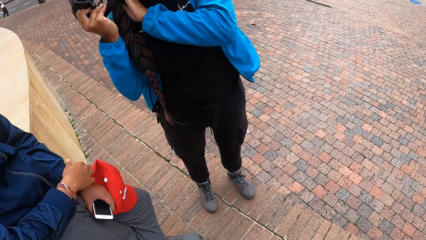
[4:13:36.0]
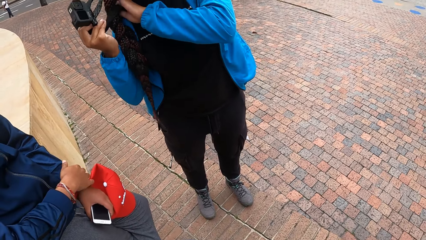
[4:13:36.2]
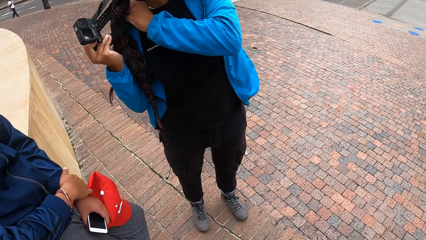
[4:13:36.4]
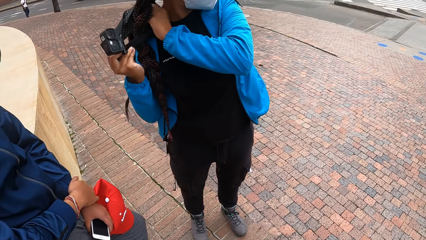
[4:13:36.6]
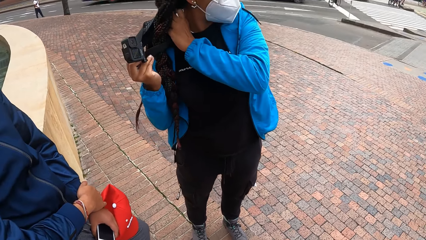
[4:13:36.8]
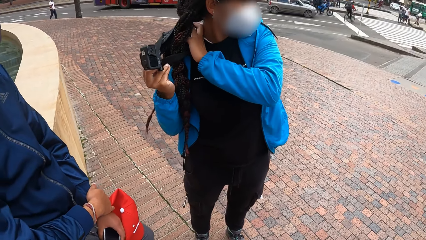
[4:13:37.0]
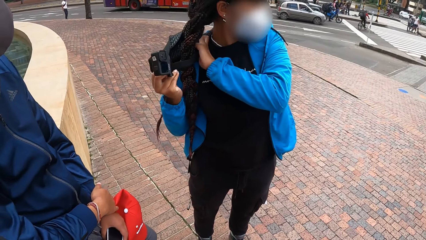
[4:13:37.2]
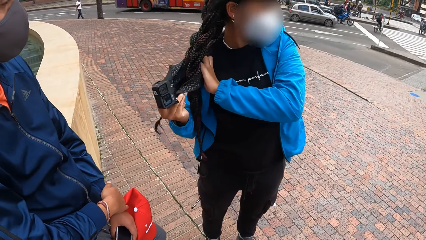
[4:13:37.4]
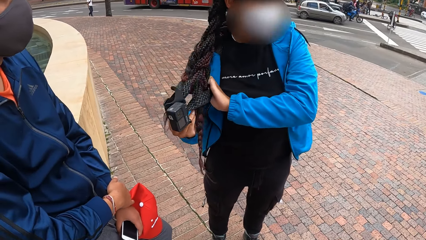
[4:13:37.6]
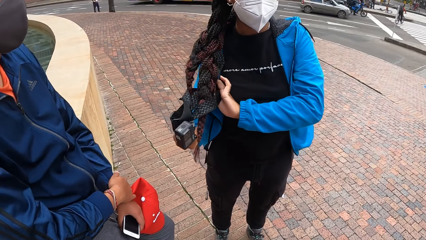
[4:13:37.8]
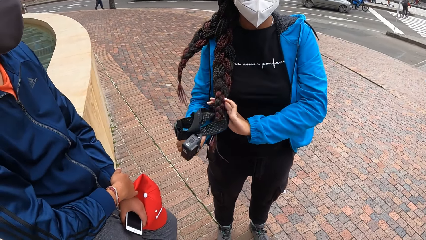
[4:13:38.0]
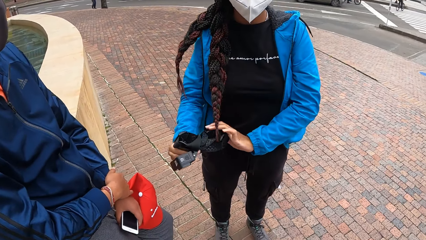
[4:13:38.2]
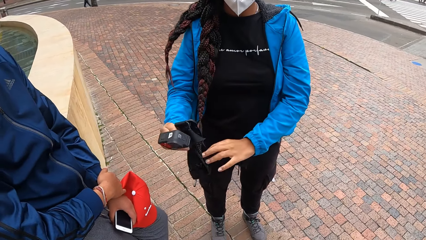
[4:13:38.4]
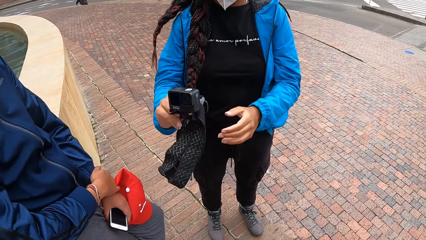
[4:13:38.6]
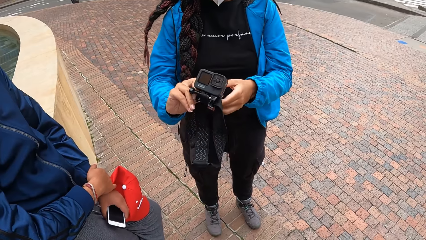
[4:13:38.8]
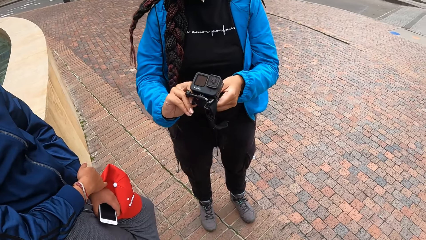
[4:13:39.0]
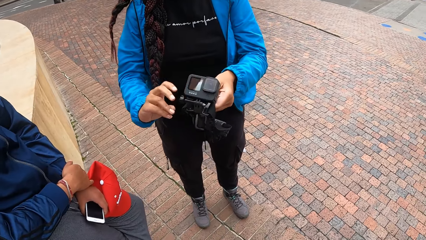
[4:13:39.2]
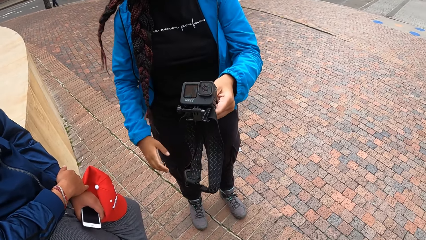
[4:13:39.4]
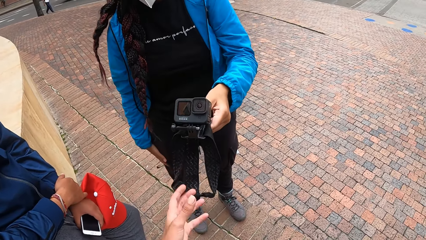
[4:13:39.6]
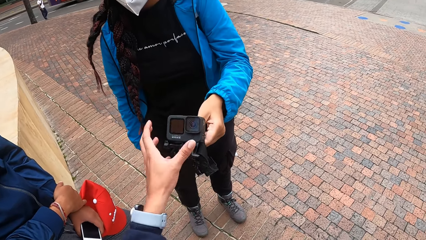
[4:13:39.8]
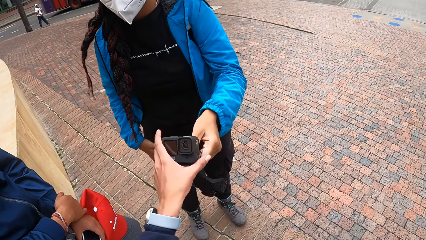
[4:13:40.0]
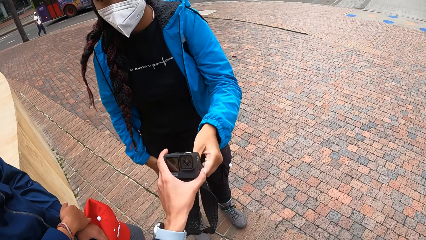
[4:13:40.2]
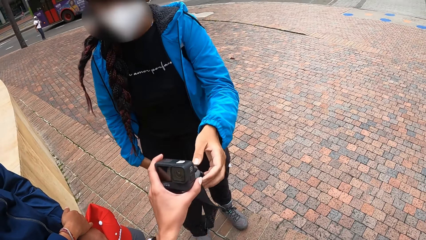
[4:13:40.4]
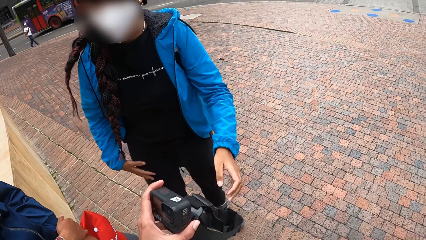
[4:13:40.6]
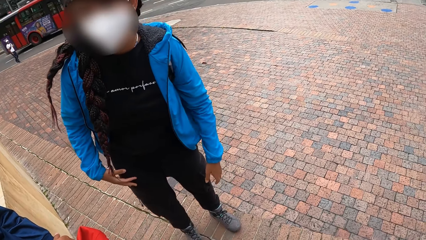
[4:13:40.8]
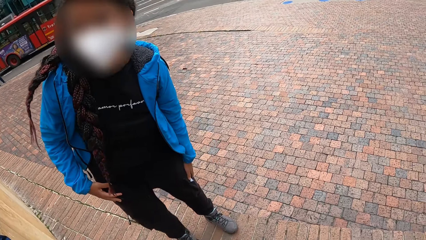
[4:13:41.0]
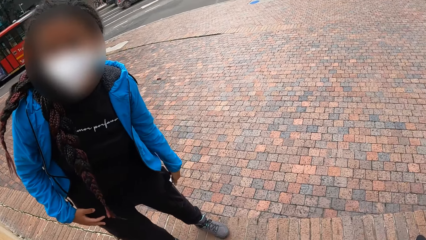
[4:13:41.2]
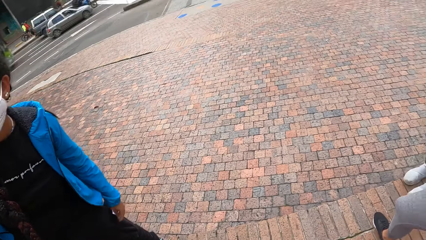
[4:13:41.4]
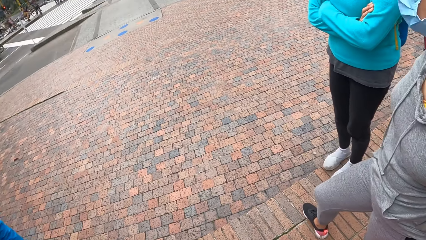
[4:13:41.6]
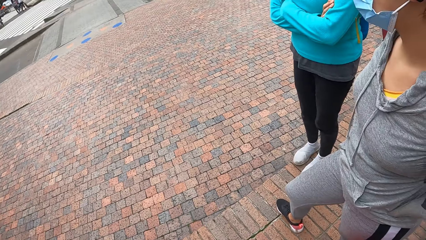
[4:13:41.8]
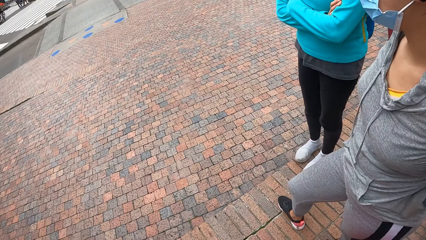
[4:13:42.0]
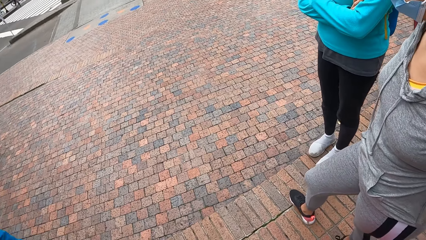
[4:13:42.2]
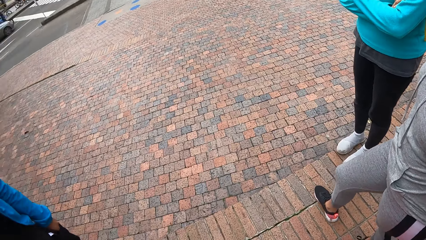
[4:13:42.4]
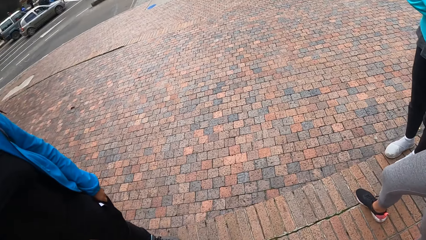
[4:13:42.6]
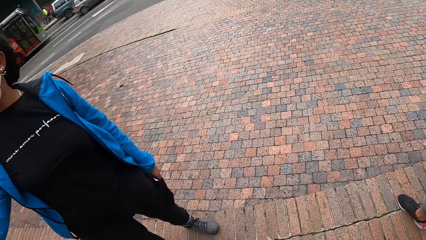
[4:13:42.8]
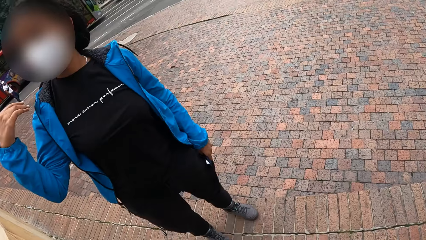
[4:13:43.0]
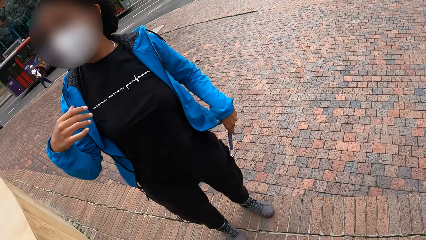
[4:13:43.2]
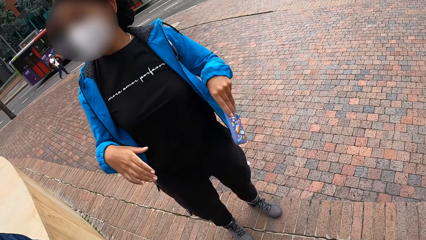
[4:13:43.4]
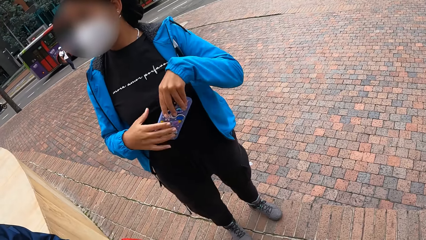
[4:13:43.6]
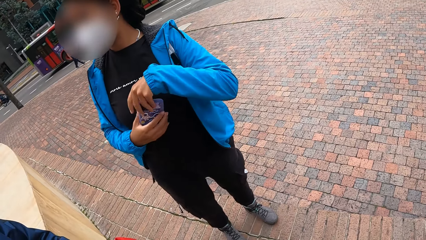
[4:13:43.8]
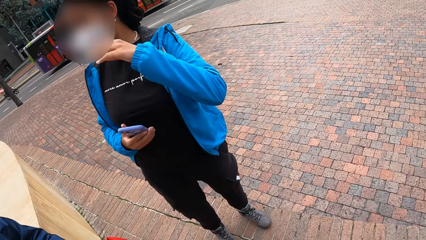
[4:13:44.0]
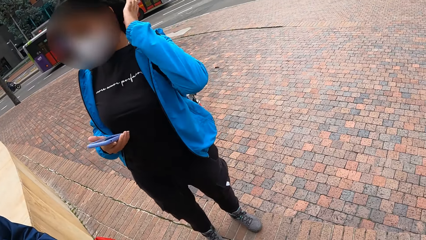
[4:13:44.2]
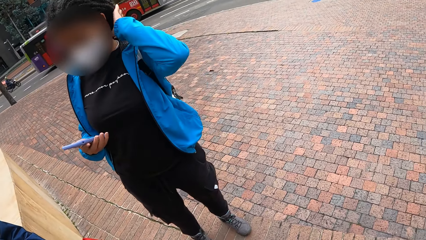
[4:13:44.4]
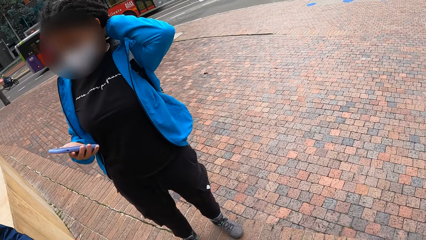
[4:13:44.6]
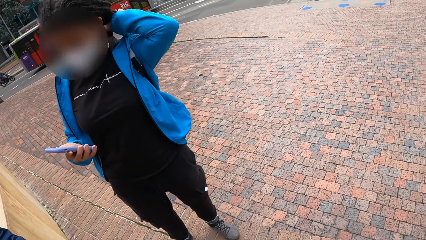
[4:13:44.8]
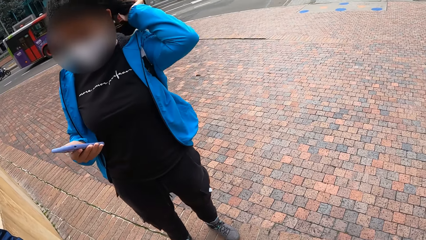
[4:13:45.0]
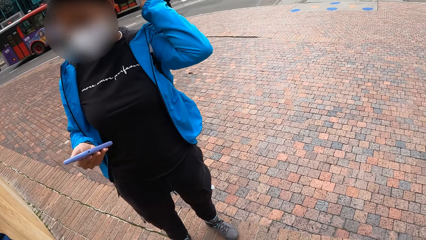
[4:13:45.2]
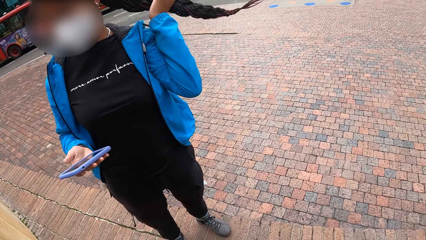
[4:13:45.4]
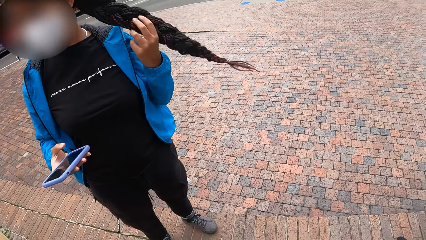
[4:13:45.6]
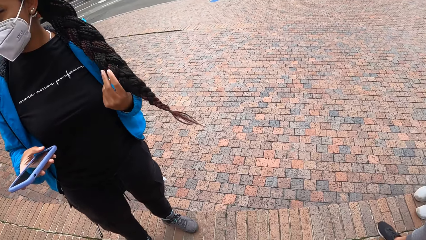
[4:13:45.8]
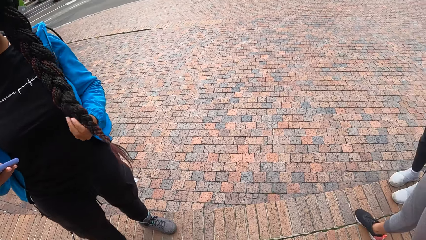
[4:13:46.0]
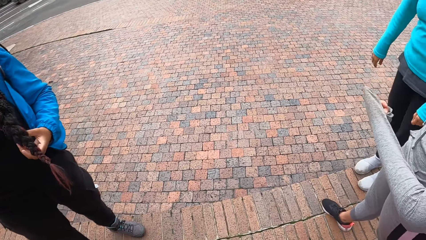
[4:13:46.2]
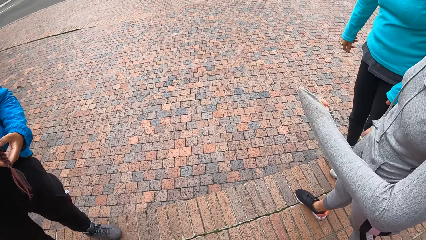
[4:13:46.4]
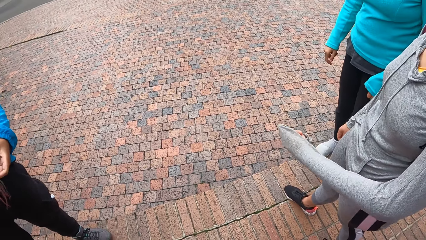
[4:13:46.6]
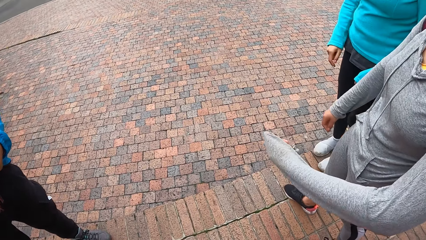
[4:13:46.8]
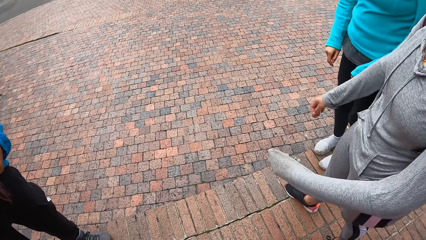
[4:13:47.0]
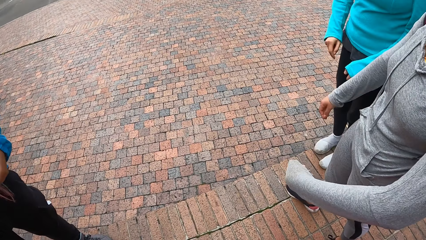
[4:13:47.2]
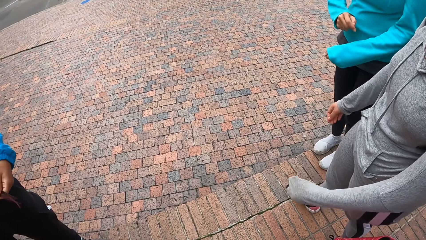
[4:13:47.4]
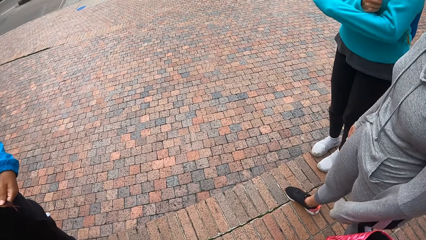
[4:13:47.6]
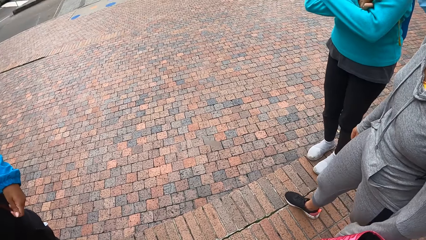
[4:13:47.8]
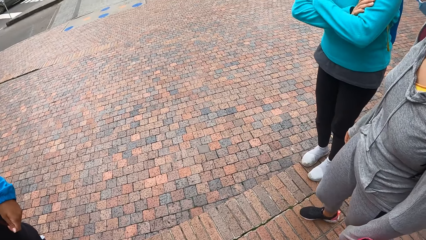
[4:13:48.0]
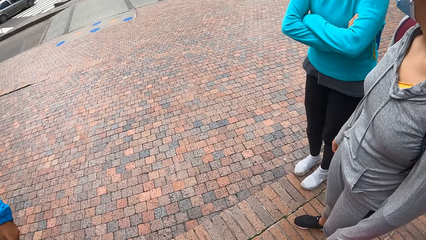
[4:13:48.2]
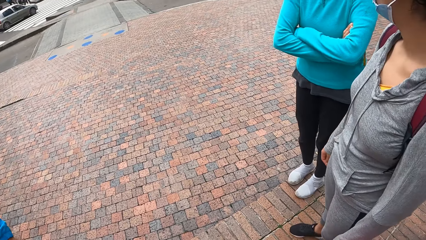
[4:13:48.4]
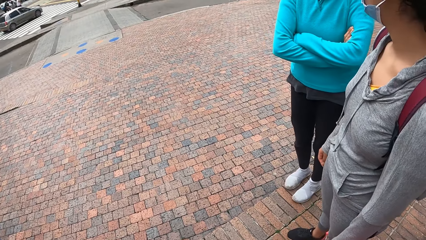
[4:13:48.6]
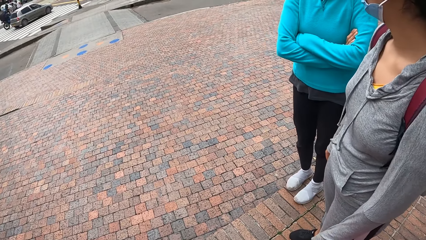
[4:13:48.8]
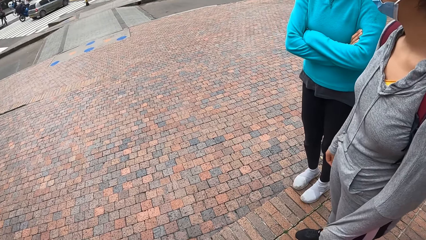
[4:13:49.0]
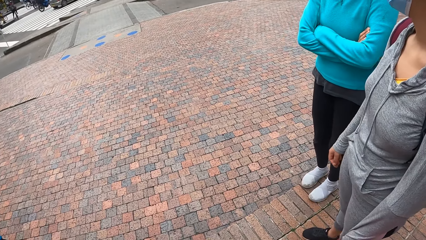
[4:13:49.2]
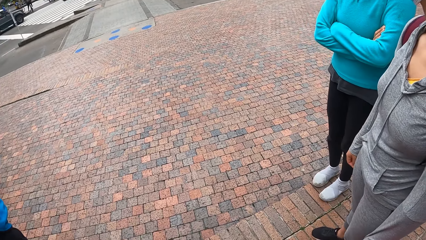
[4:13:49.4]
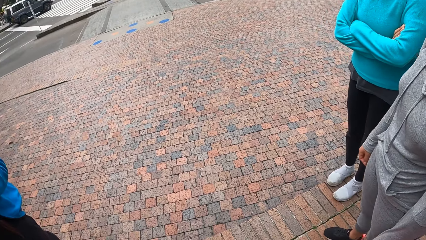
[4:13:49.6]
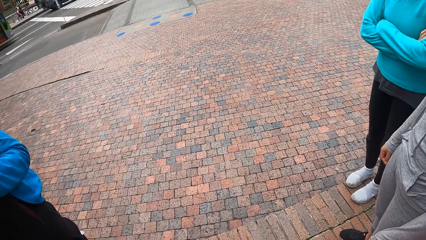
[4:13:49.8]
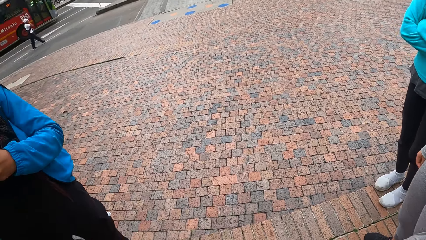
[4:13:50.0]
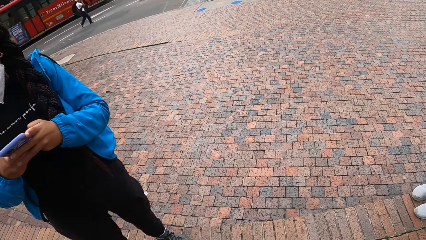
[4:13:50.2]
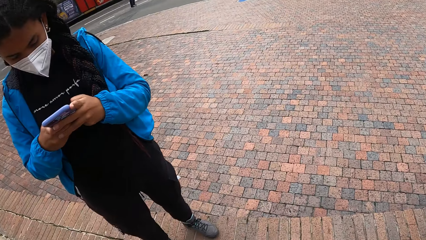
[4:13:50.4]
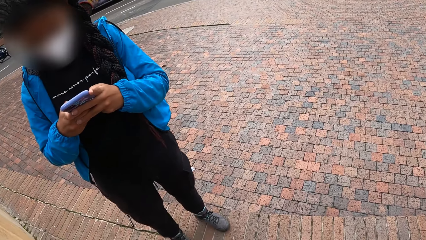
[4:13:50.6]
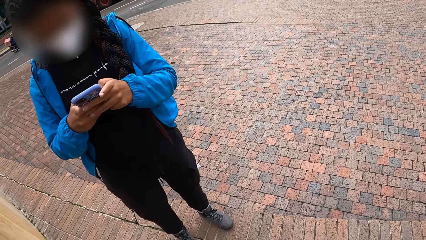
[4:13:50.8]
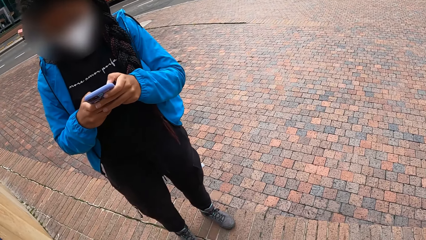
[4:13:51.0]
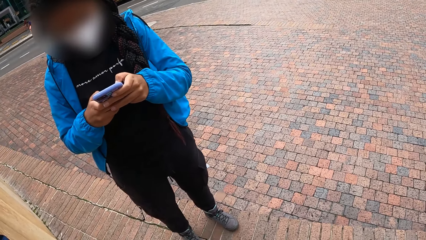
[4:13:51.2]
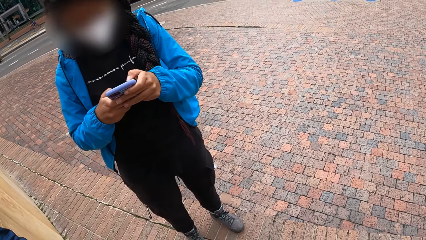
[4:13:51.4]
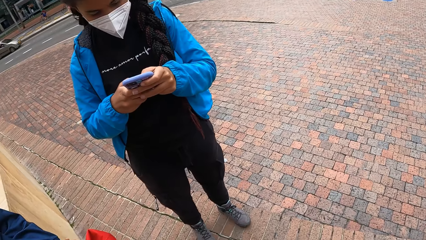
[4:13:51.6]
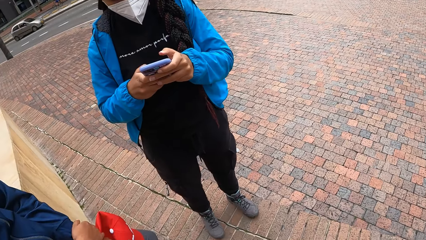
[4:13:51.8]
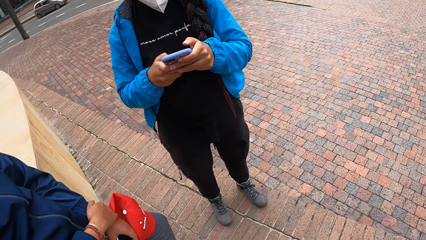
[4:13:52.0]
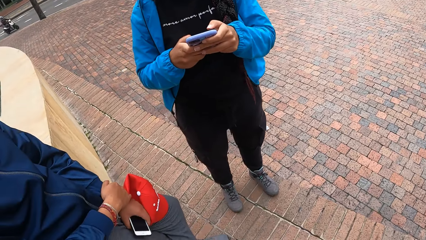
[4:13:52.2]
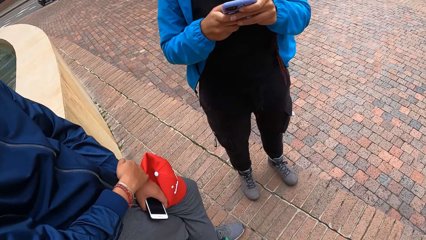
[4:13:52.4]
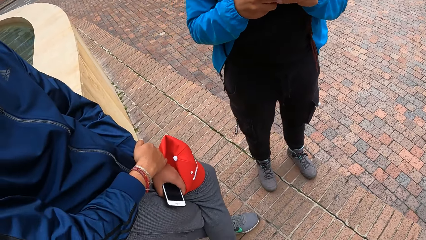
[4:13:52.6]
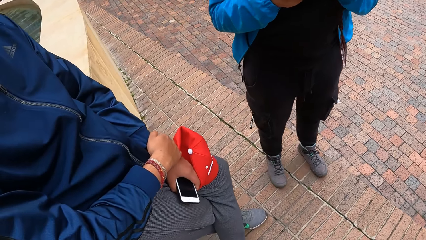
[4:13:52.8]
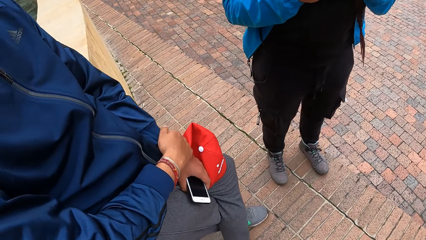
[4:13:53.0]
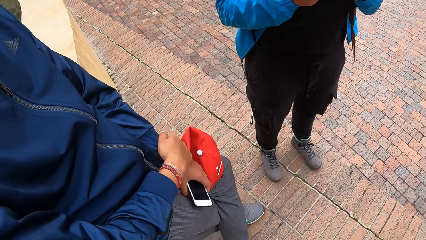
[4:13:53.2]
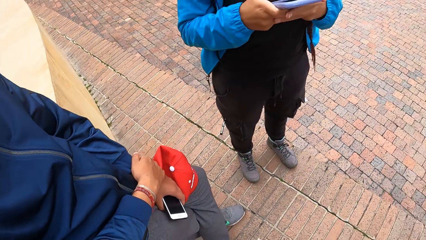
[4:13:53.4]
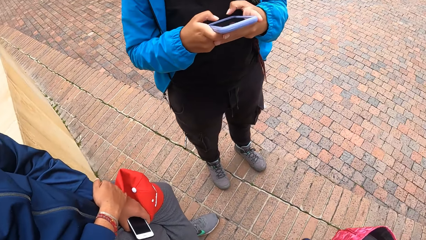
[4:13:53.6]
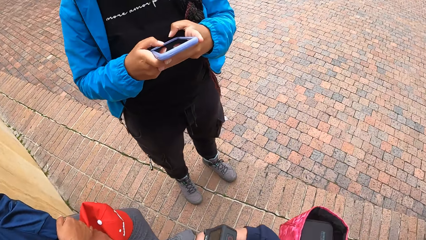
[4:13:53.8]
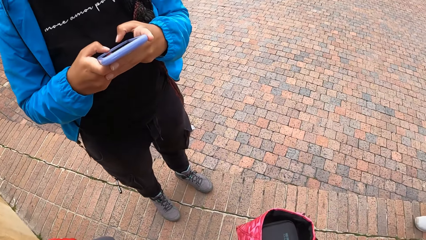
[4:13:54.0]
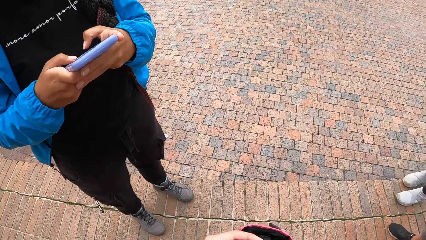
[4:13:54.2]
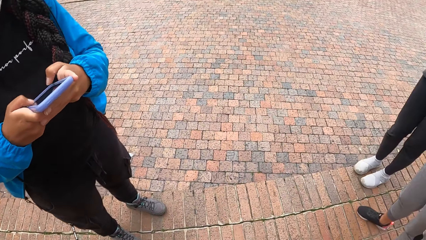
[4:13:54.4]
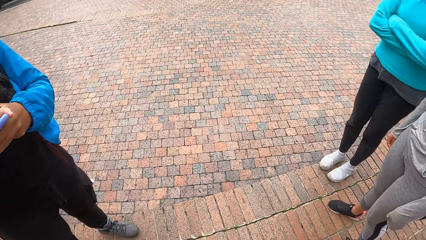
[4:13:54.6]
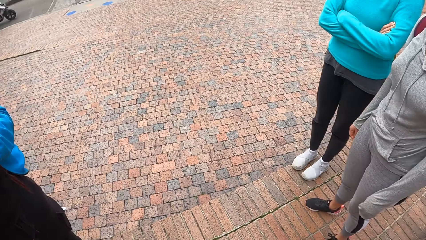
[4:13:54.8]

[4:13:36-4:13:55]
A woman removes the camera from the head. The camera wearer collects the camera from the woman with her left hand. The woman hands the camera to the camera wearer. The woman picks up a phone from her trousers pocket with her left hand. The woman passes the phone from her left hand to her right hand. The woman adjusts her hair with her left hand. The camera wearer looks at the woman. The woman operates the phone with her hands. The camera wearer looks around the pavement.
